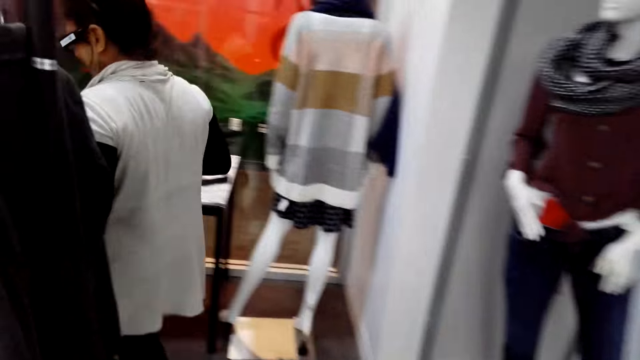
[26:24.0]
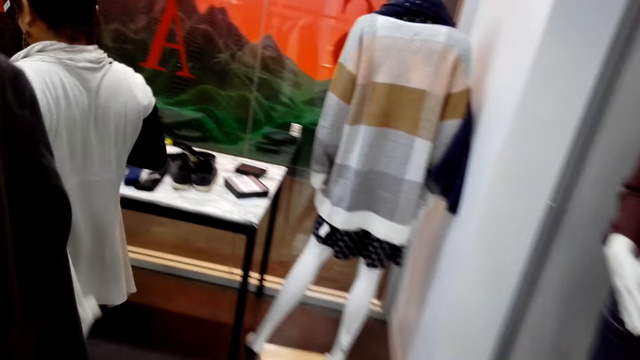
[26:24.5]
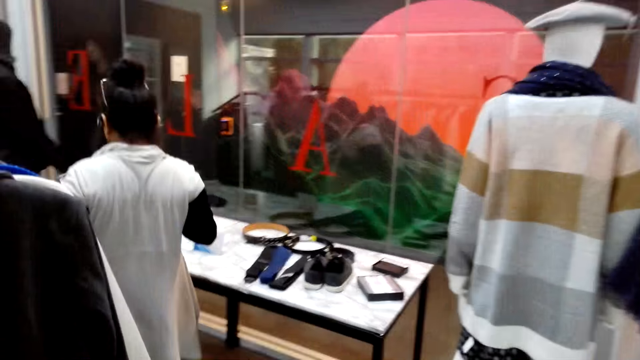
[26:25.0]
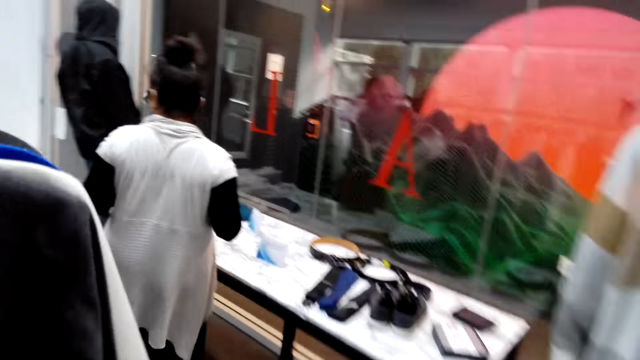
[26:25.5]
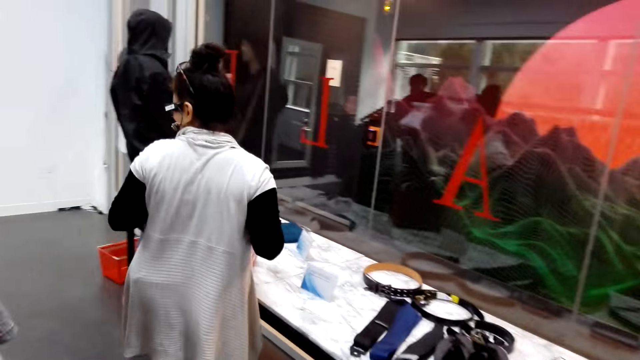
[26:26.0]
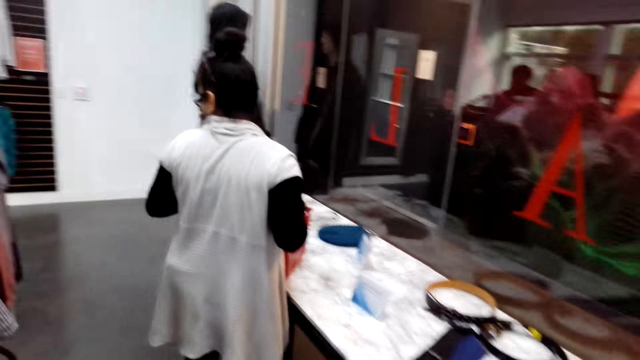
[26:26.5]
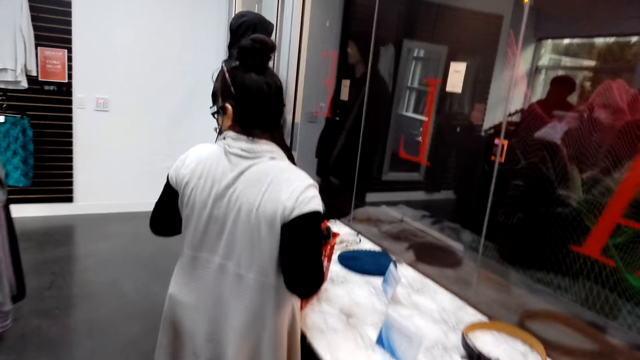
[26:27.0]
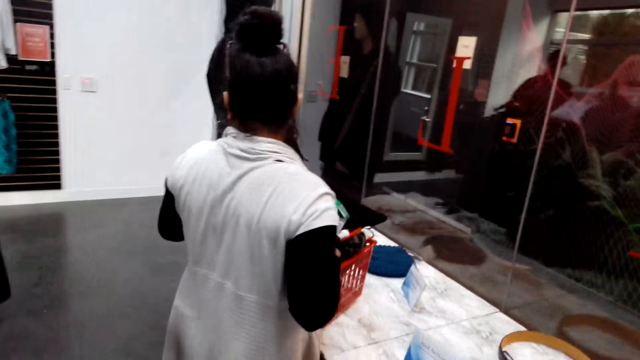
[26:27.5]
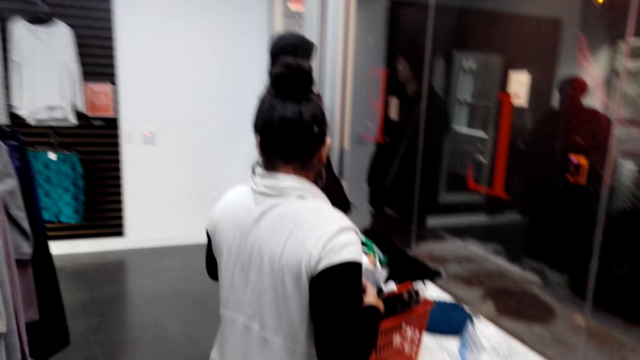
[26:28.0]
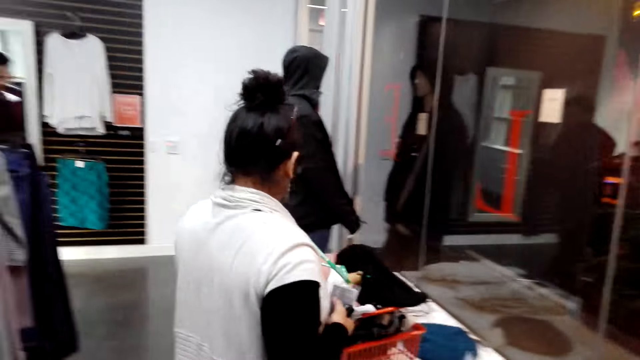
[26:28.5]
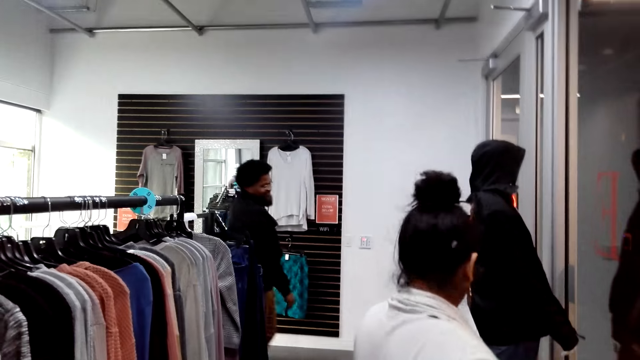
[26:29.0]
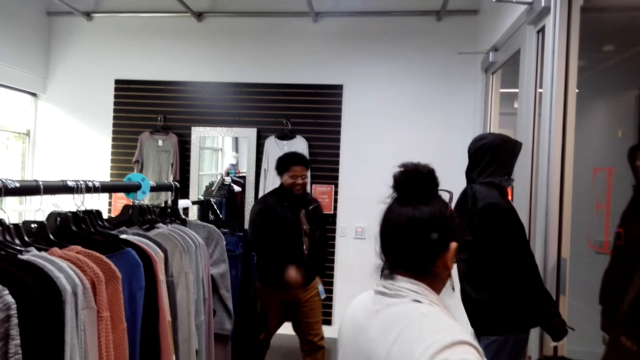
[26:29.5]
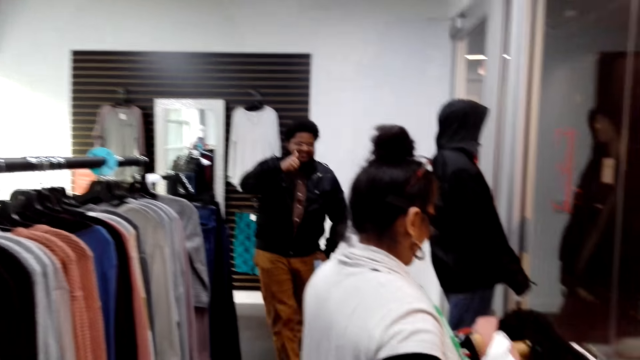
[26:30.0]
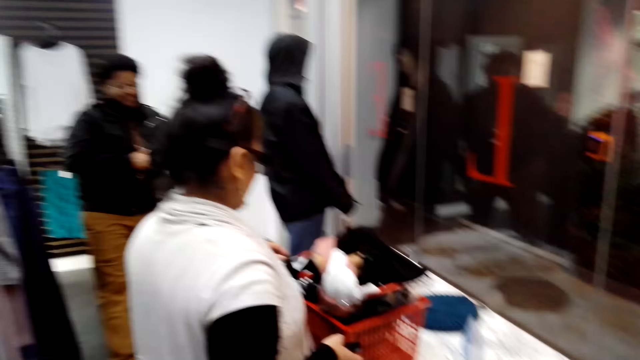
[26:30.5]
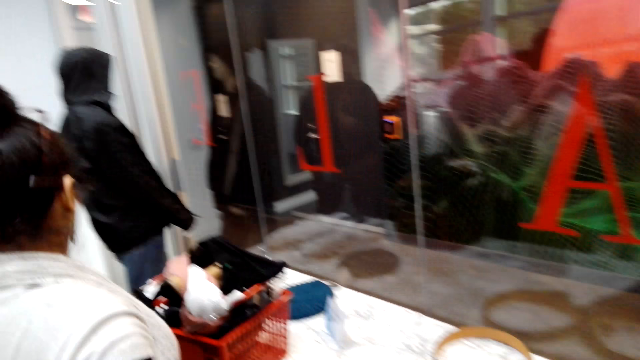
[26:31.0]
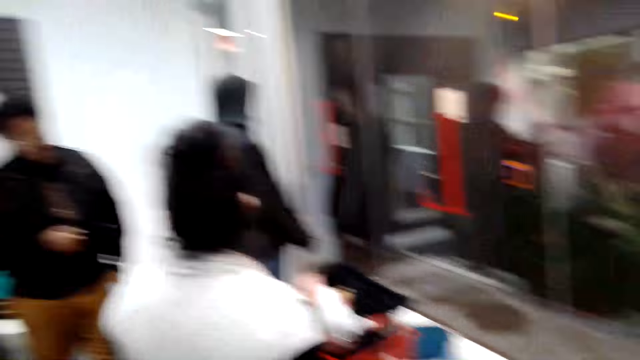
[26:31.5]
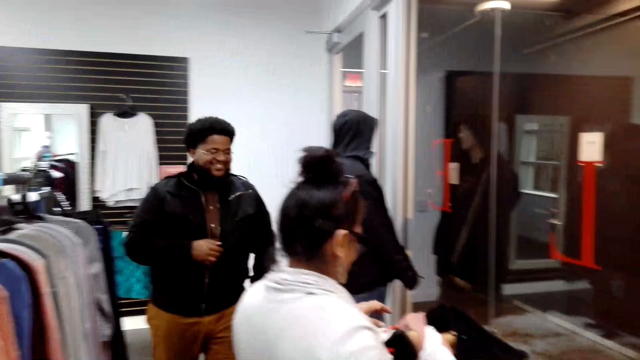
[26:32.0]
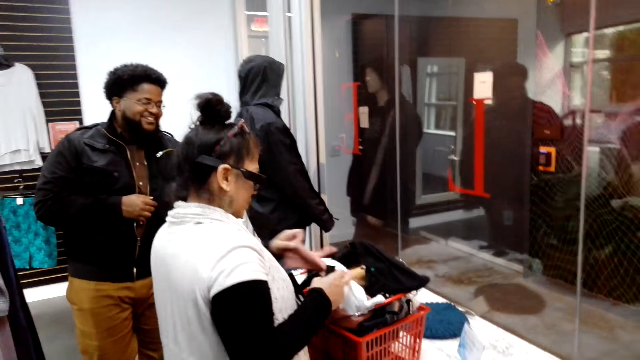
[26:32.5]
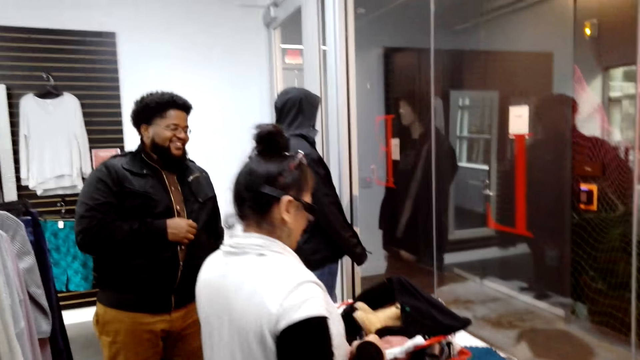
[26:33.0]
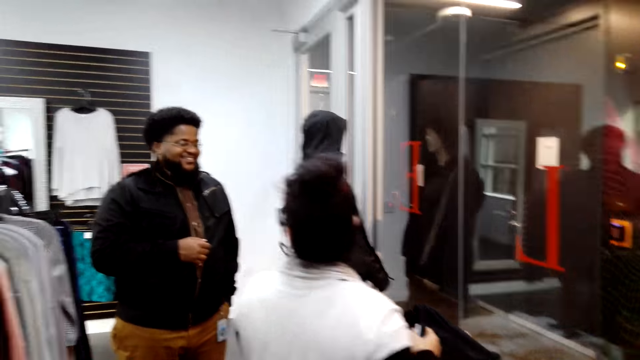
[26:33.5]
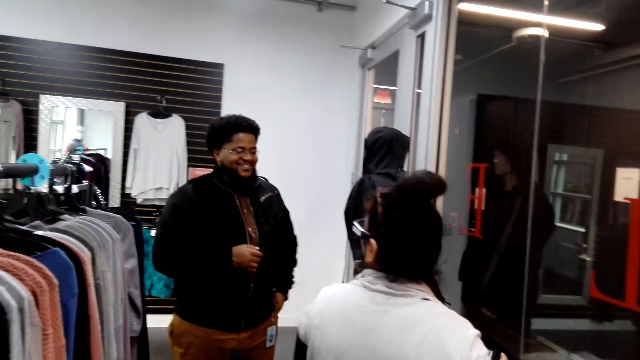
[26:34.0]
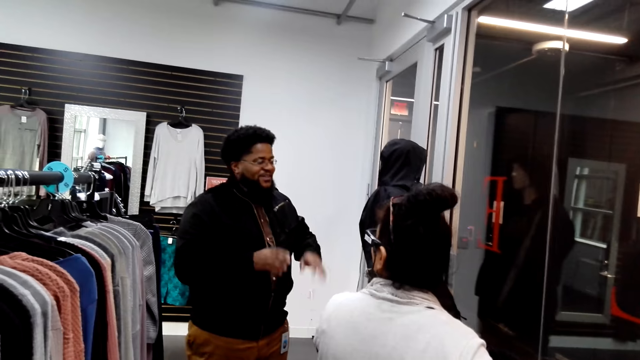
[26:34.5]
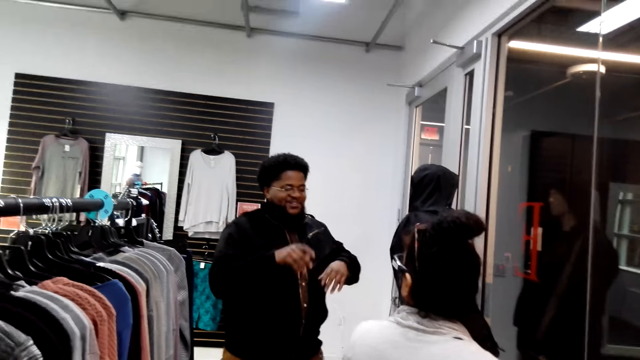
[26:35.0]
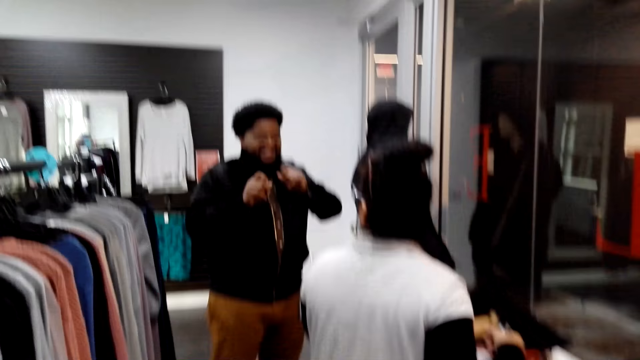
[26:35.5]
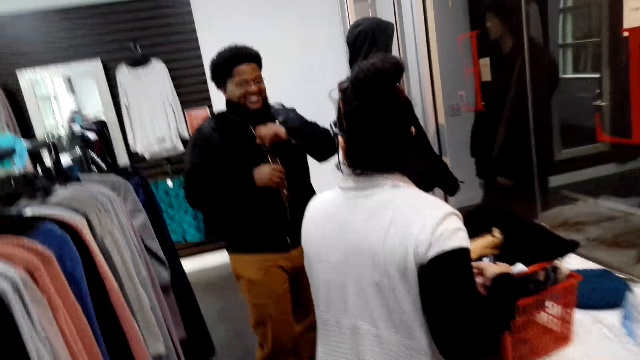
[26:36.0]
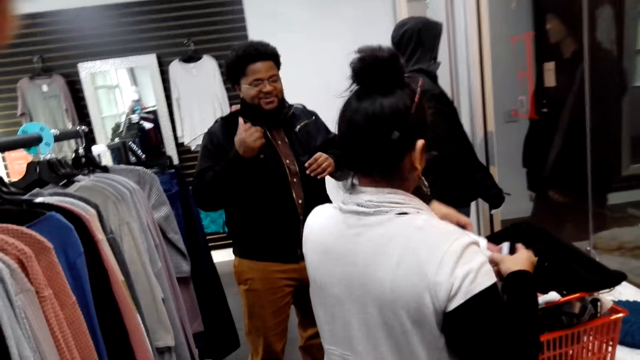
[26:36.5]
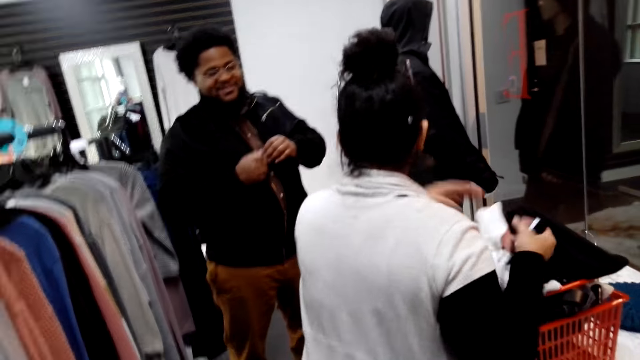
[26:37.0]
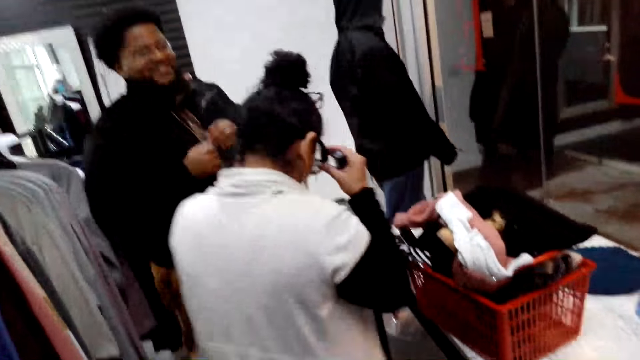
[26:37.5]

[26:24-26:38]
A man turns to the side. The man puts a trolley on a shelf. Another man walks around. The camera wearer turns around. The first man holds clothes and turns to the side. The other man moves his hands around. The camera wearer turns to the side.

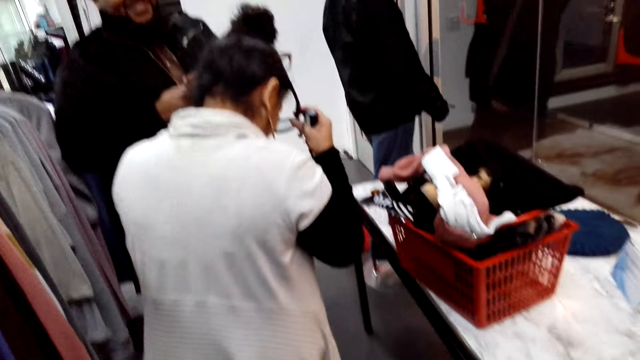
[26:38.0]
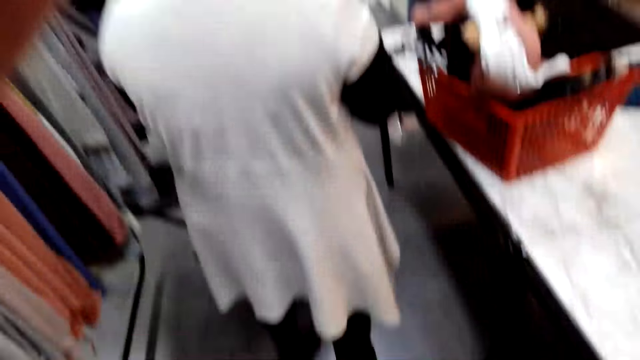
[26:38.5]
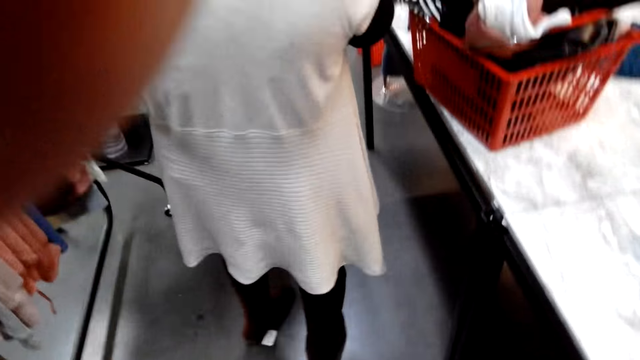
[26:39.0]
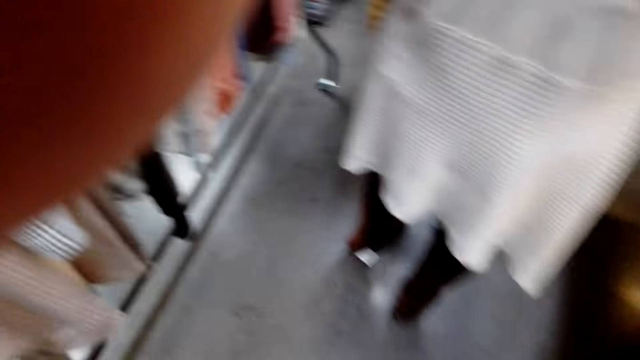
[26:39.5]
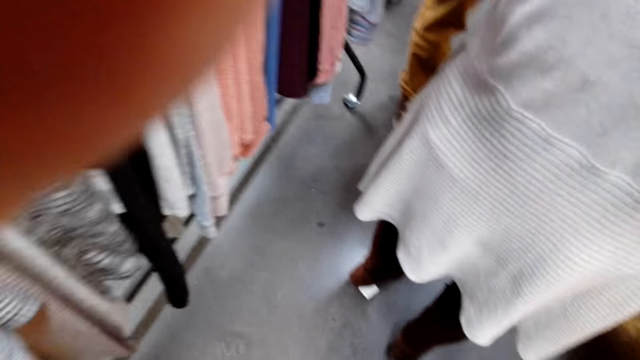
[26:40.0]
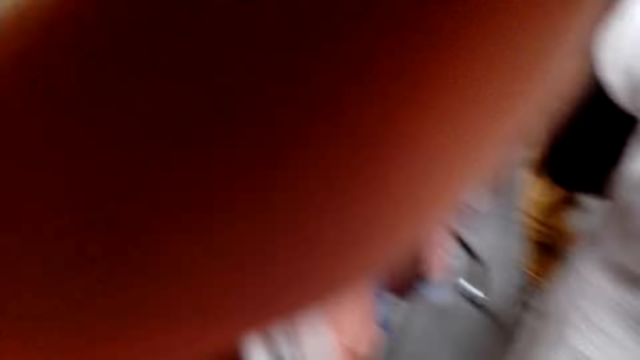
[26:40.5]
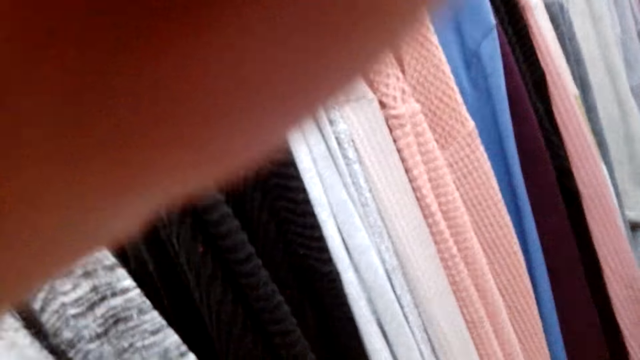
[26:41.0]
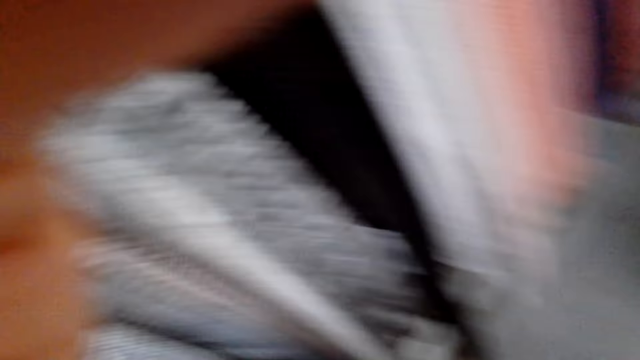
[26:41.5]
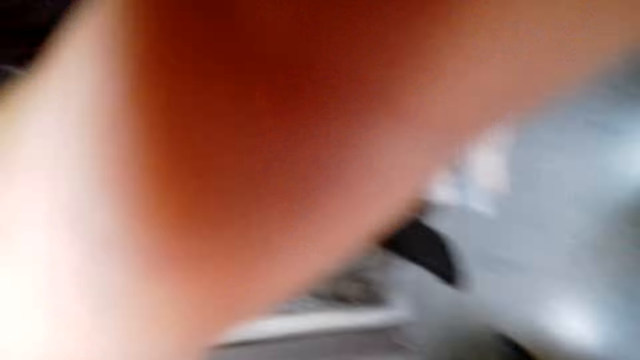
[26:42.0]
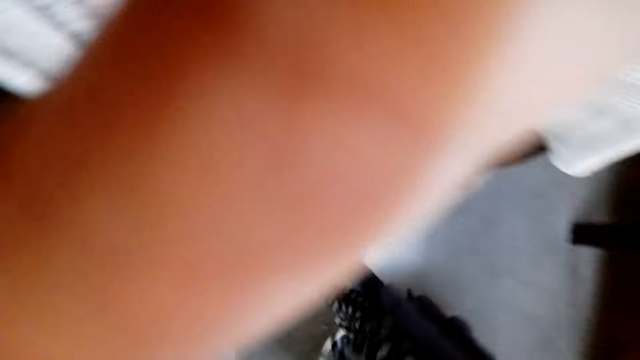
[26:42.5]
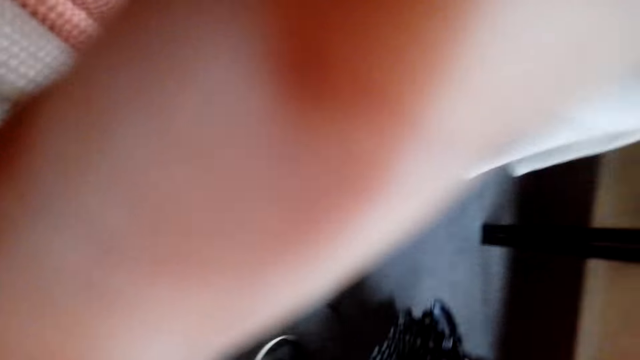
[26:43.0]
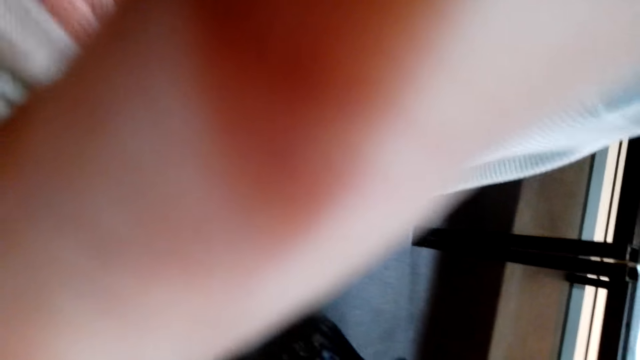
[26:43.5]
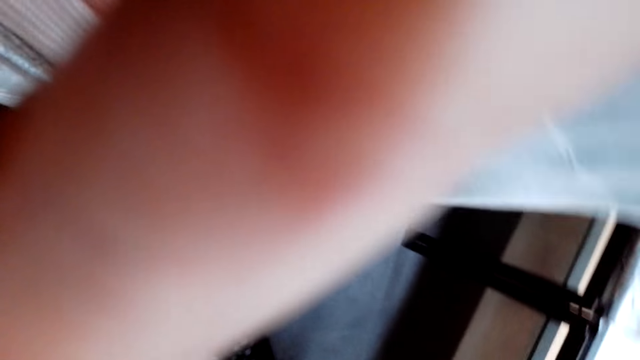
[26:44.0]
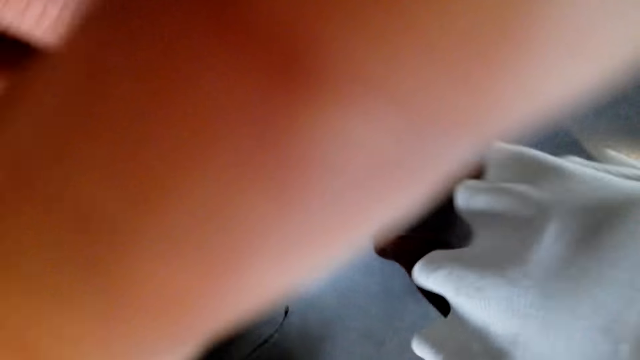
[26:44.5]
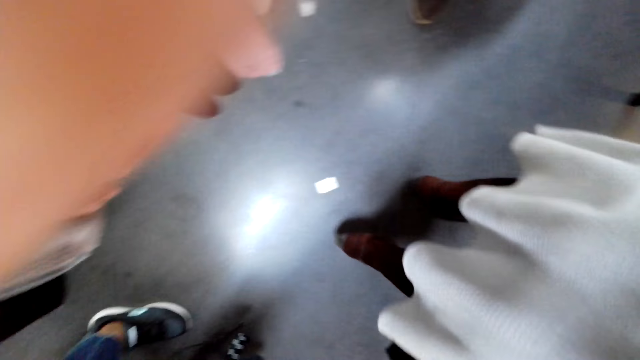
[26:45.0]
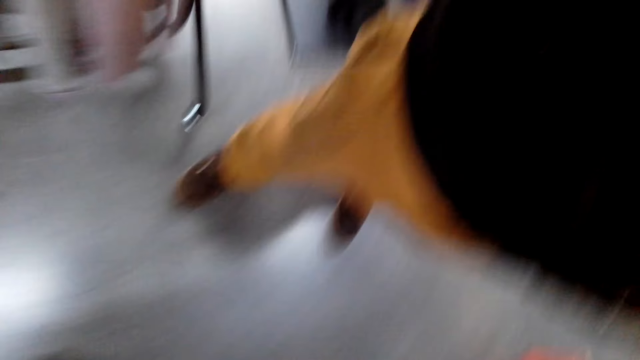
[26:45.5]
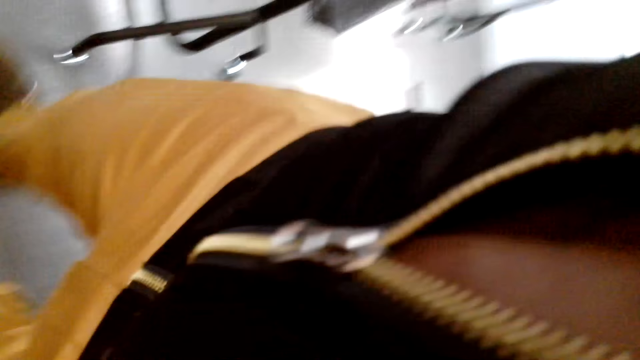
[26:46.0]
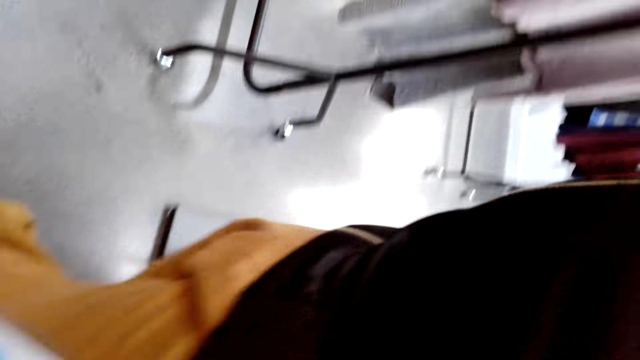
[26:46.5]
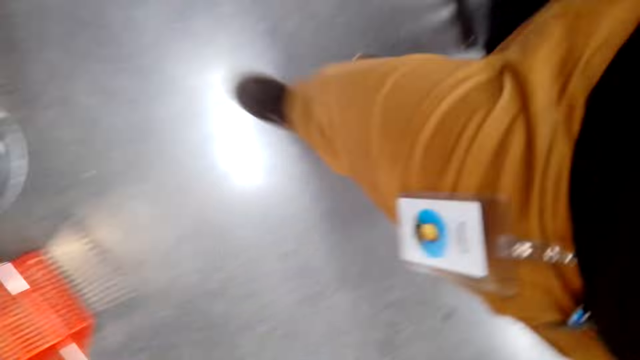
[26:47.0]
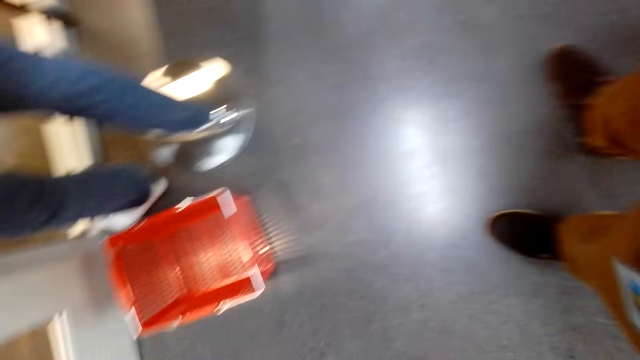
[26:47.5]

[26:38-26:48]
A man holds glasses. The camera wearer turns to the side.
